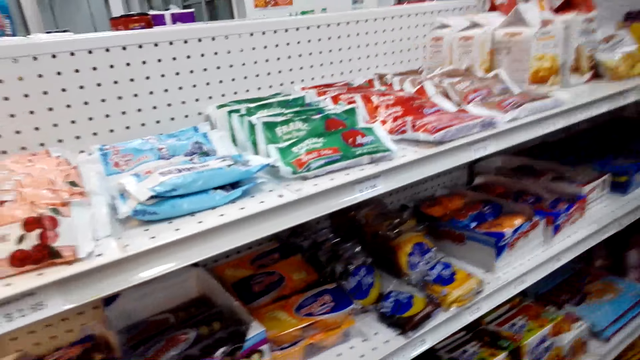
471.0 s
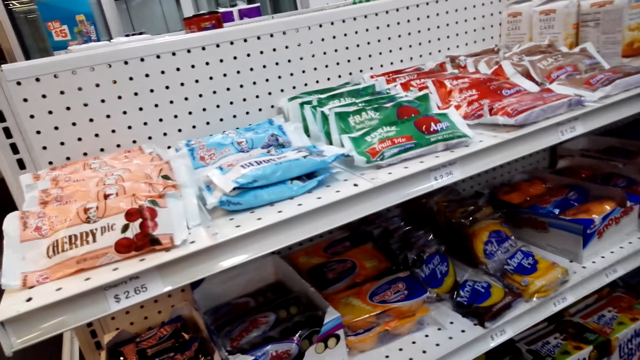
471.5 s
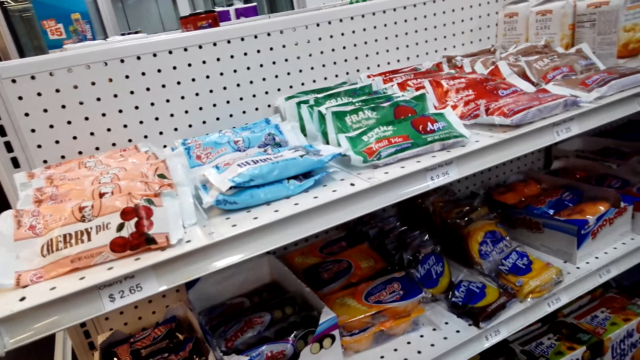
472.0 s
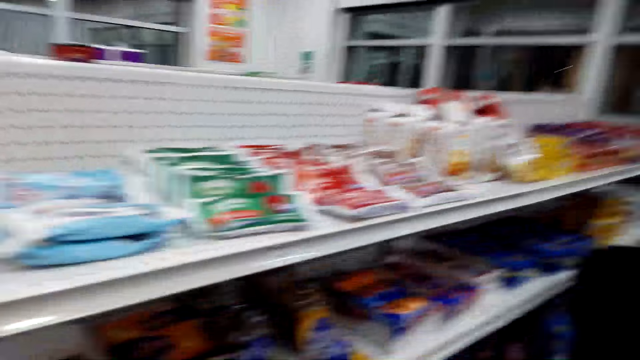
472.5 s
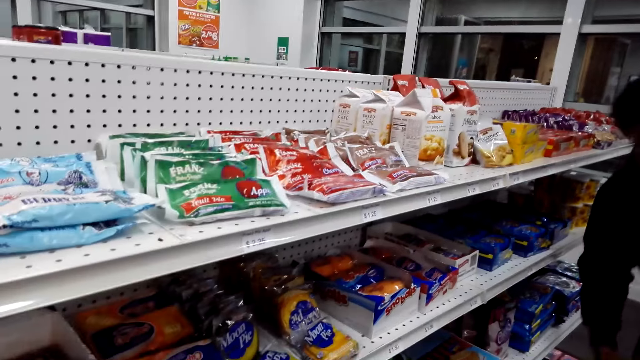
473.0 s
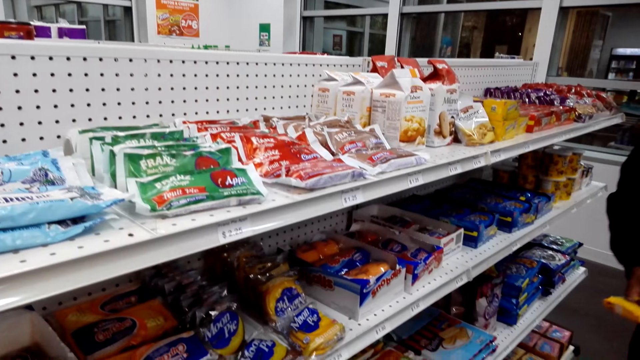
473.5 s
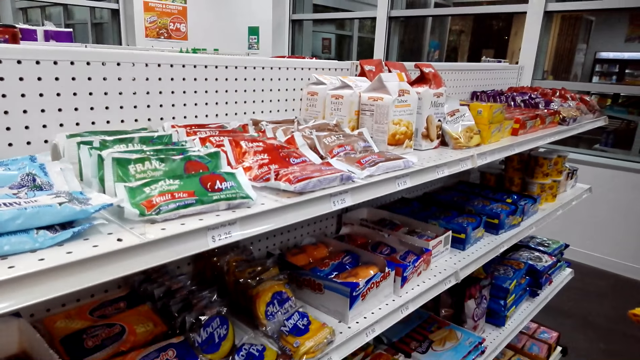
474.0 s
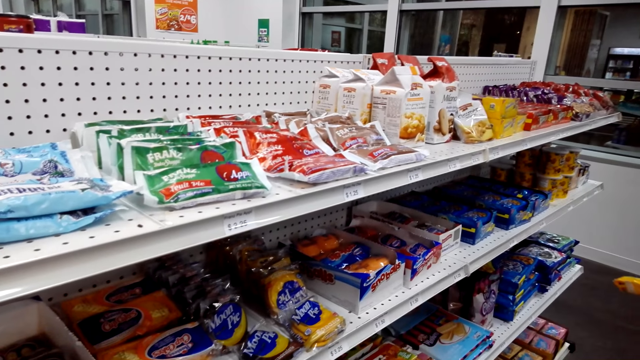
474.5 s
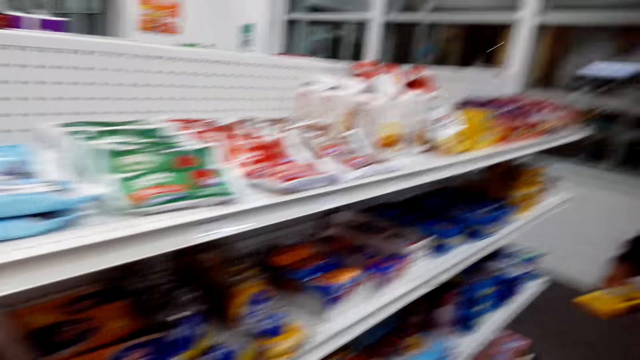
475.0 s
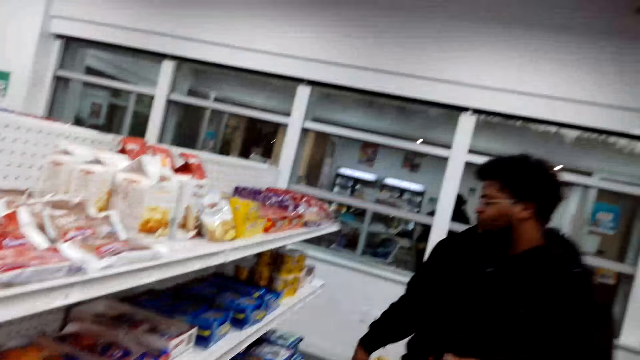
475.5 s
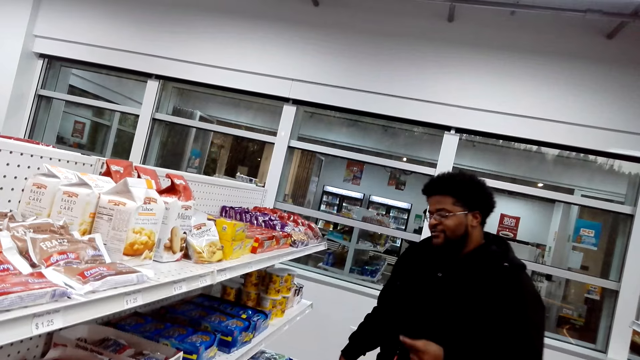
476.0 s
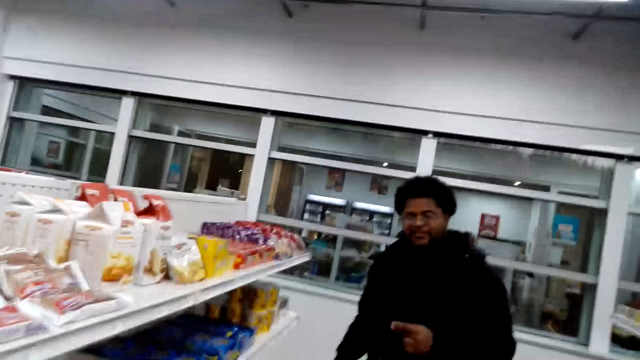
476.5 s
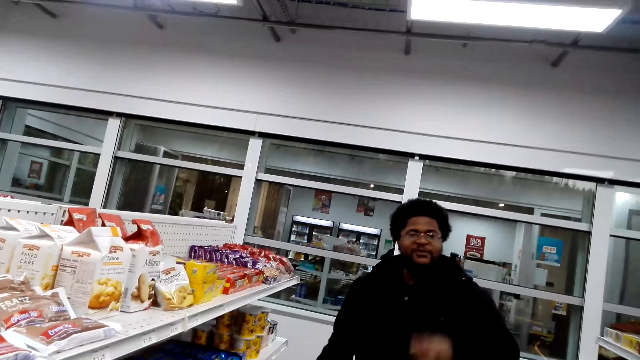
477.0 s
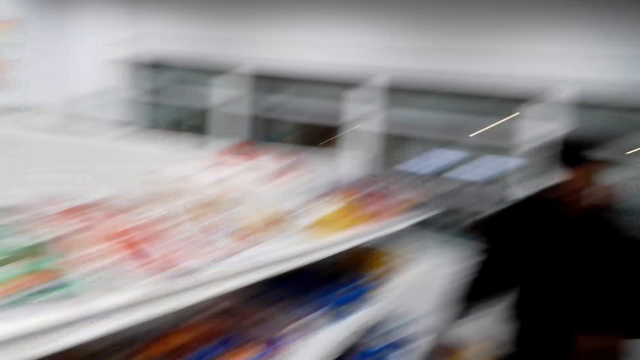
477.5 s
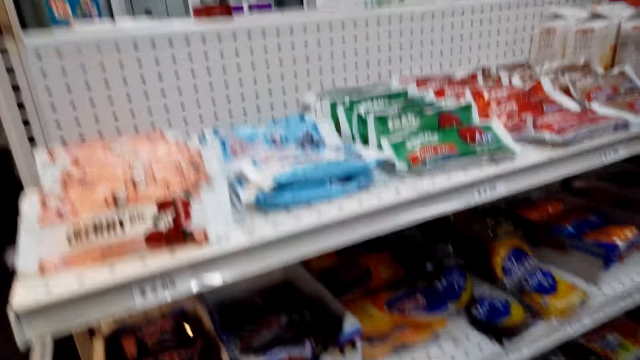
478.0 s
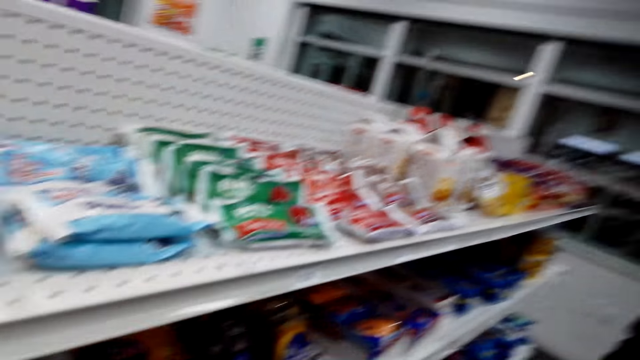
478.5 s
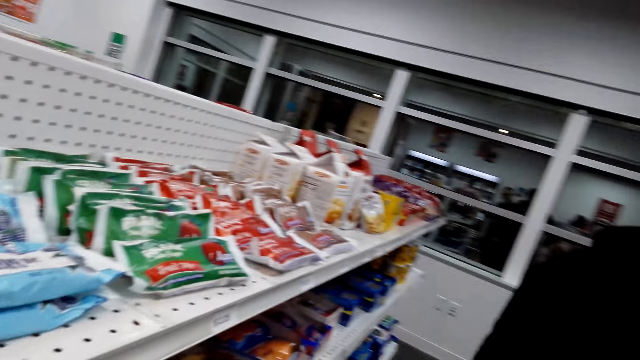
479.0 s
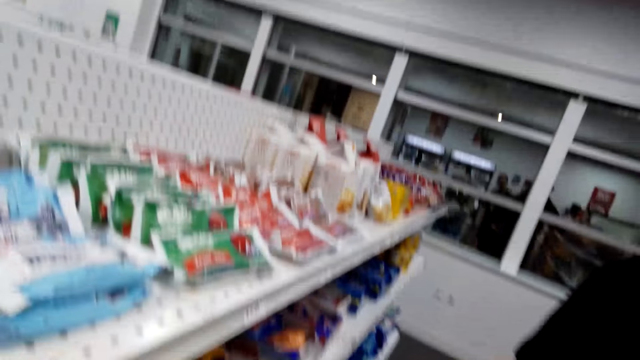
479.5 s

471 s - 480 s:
A man takes a packet of trudge slides snacks.

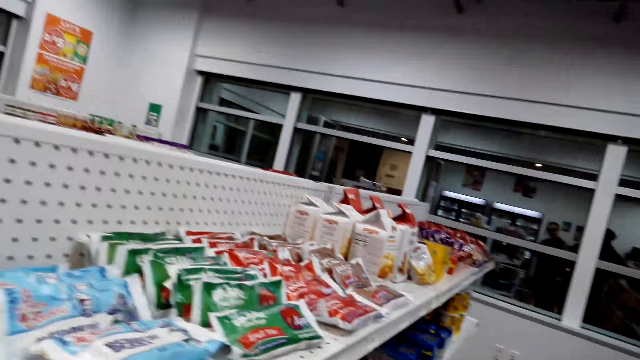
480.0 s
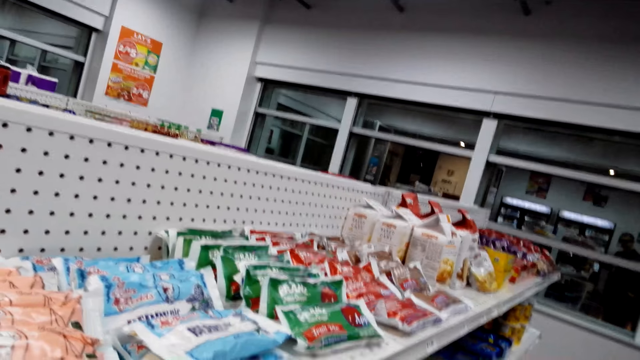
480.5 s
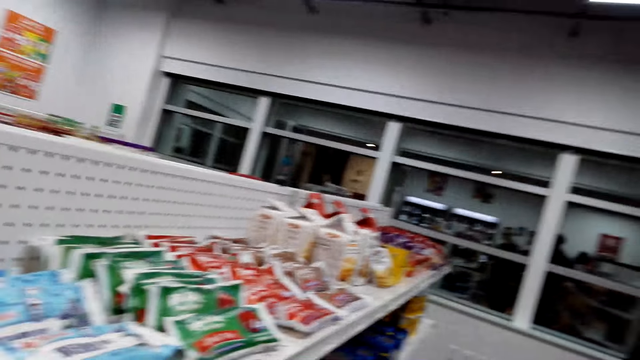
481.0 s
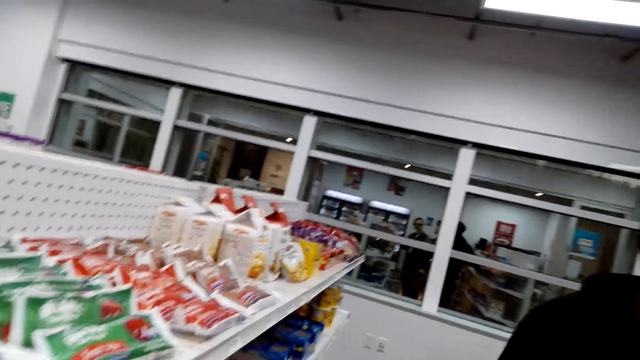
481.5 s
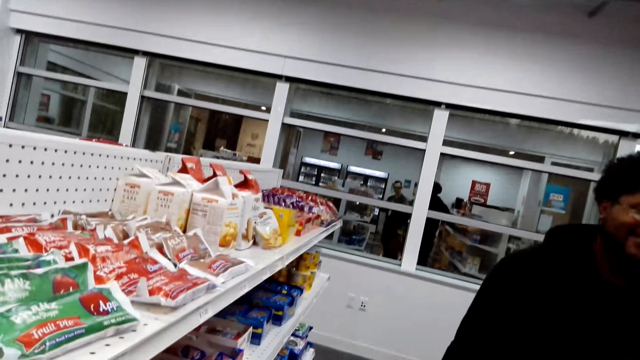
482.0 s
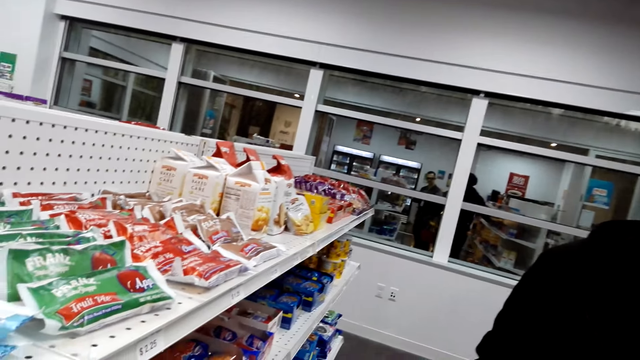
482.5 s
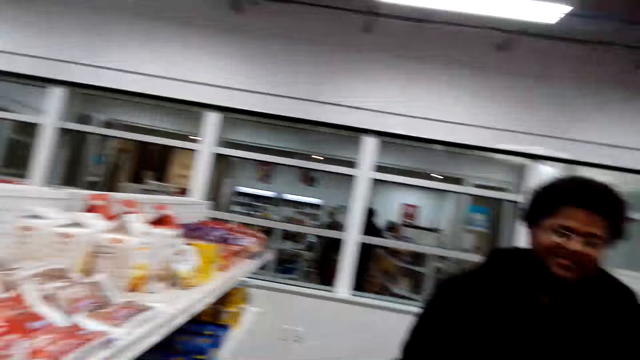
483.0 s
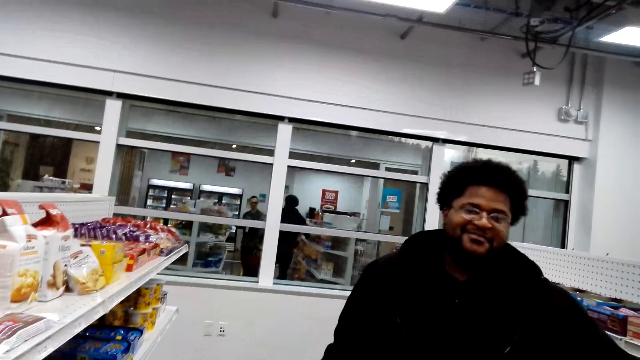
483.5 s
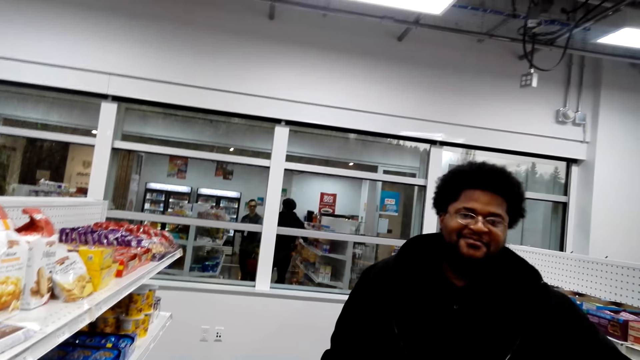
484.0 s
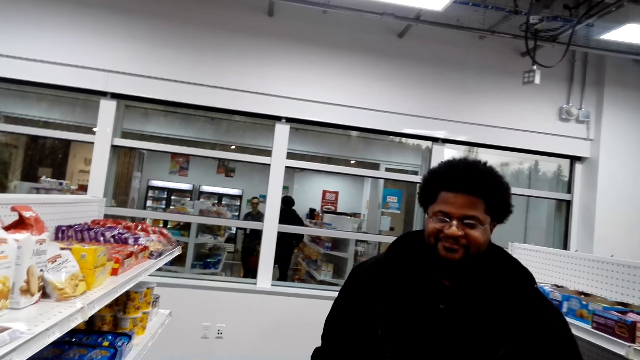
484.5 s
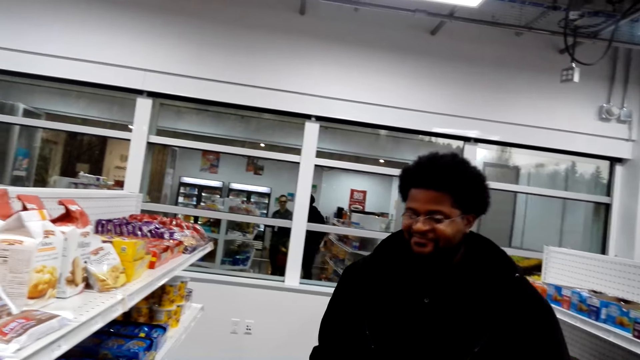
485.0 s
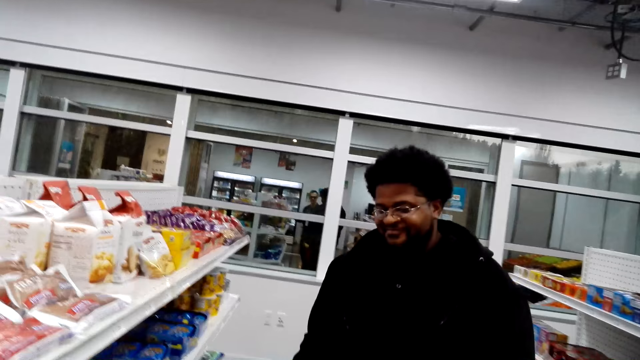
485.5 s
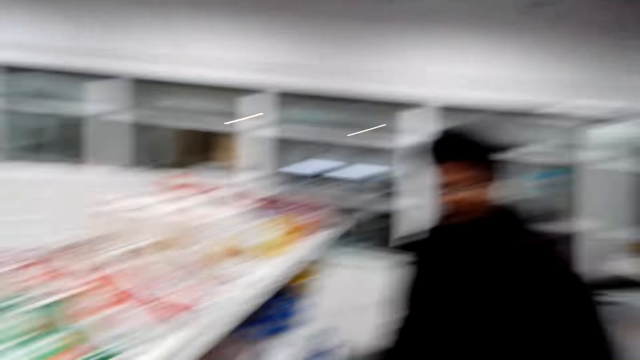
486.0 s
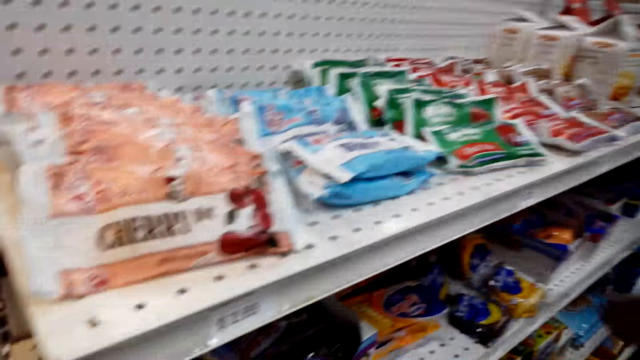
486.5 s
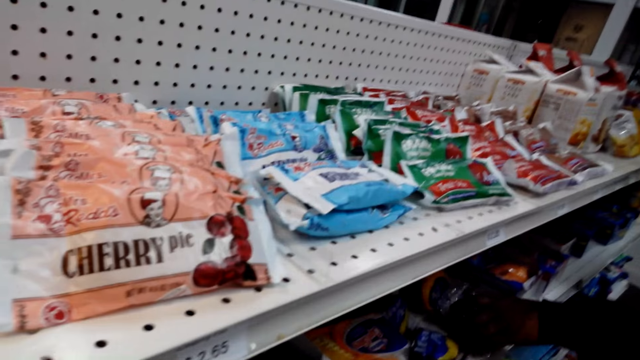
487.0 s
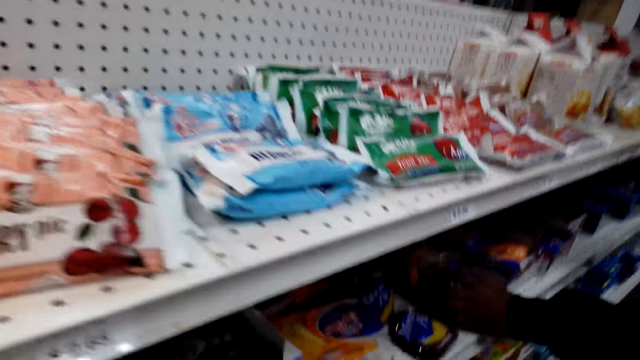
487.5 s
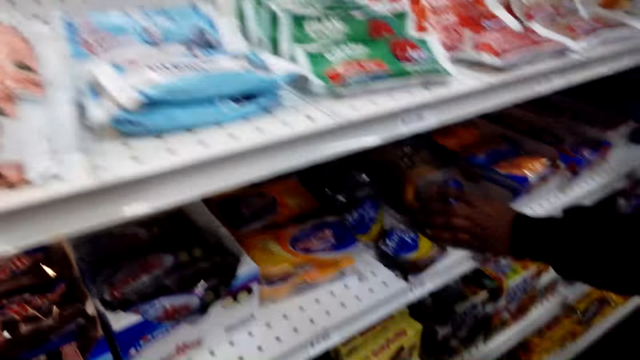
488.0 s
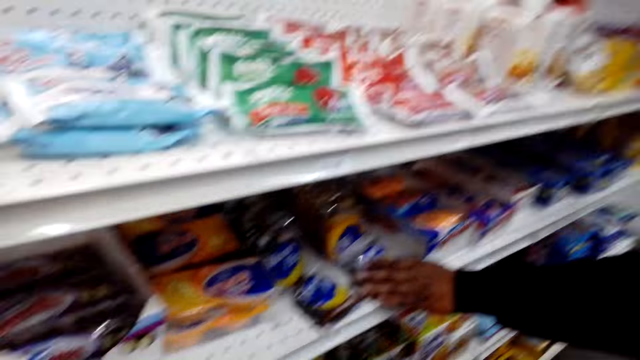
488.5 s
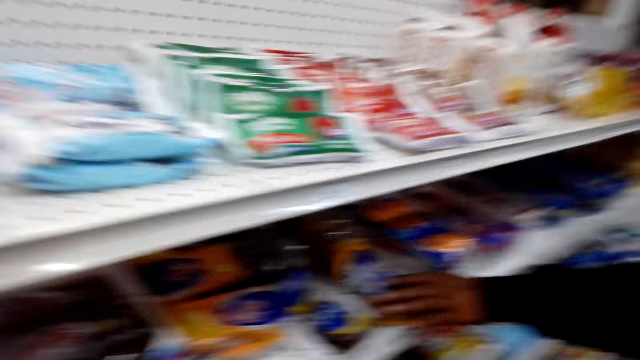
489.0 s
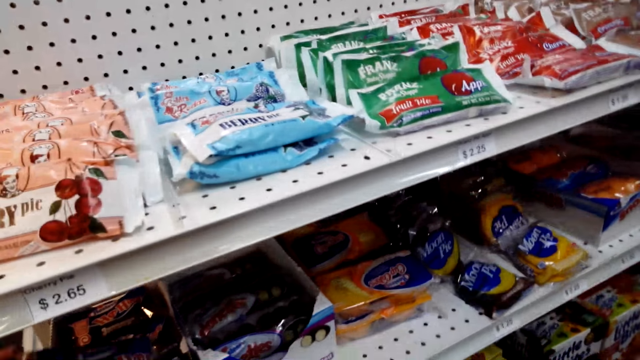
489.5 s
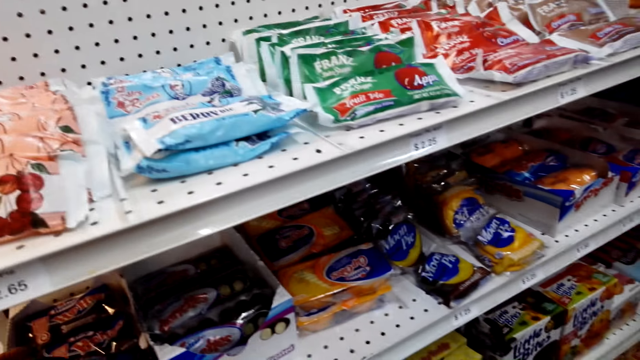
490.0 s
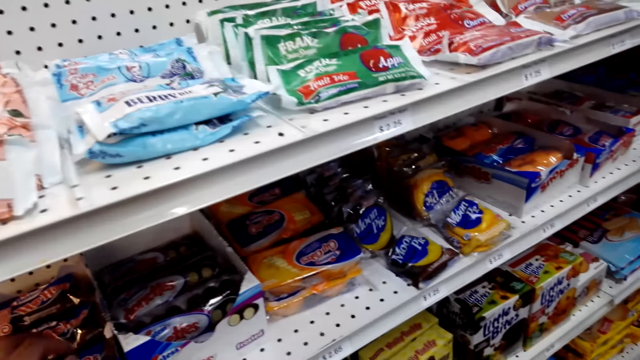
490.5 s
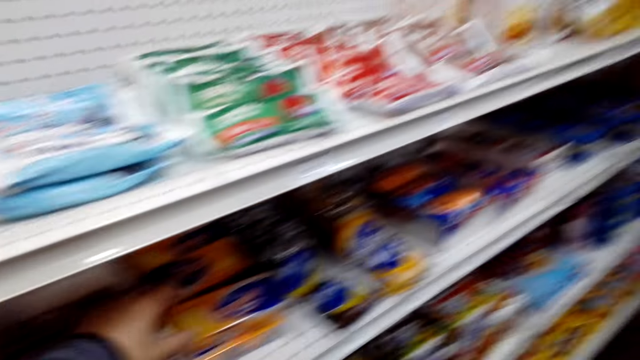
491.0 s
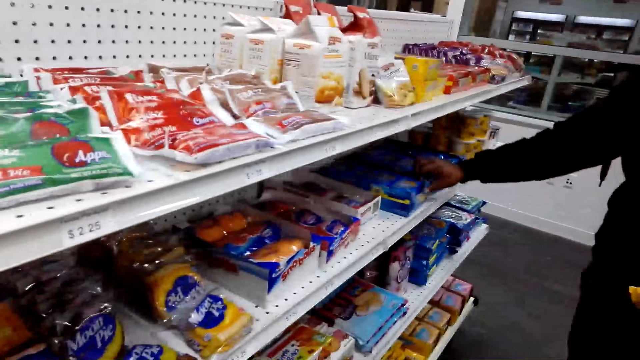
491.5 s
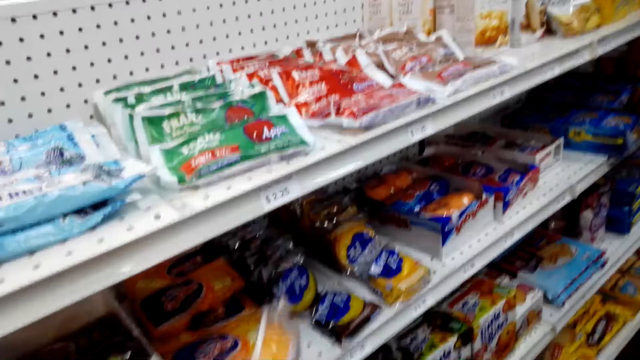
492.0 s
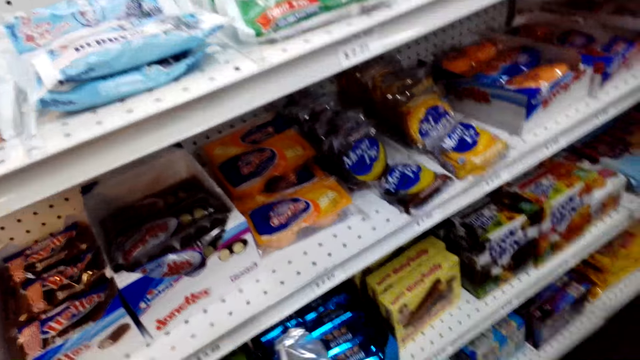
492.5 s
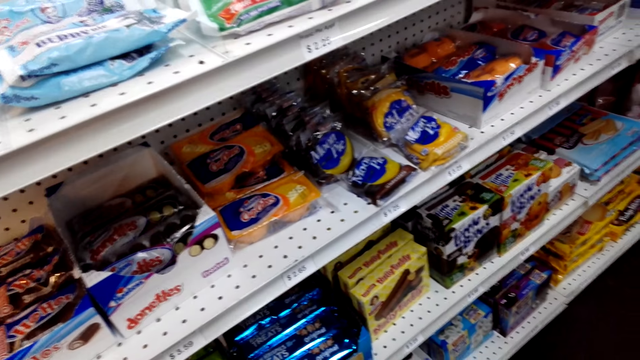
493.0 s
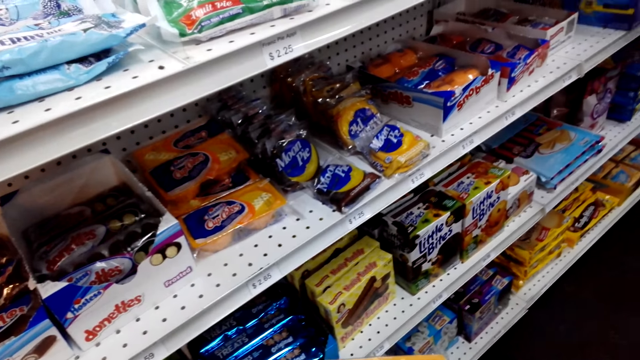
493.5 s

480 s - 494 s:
The camera wearer interacts with the man. The man nods his head. The man touches the moon pie. The camera wearer returns the packet on the shelf. They take snow balls. The man takes the moon pie.
